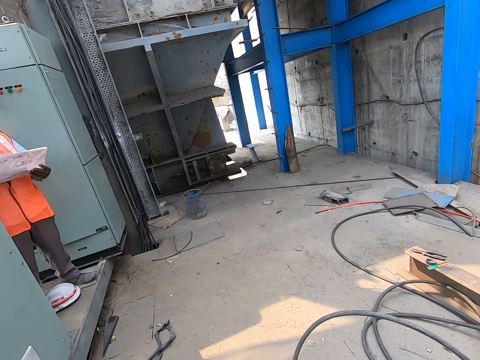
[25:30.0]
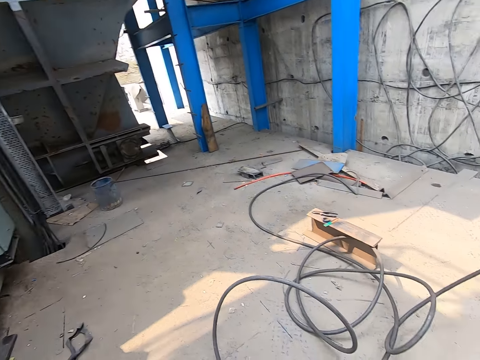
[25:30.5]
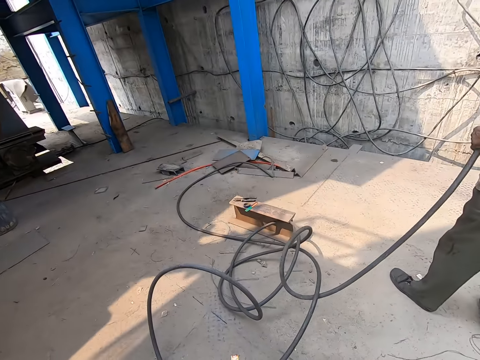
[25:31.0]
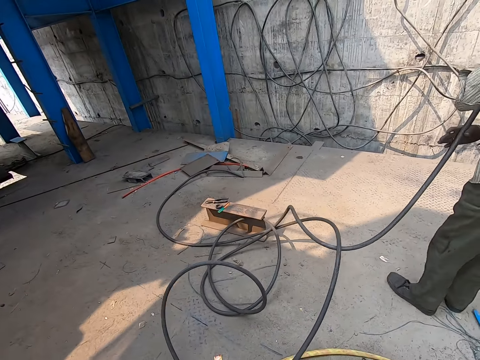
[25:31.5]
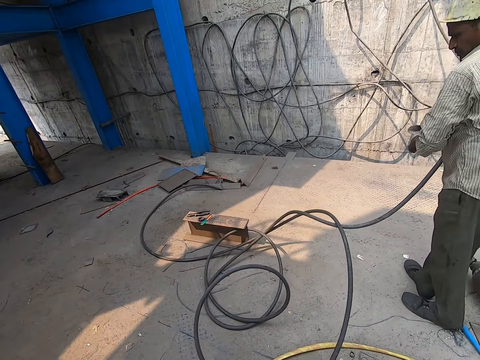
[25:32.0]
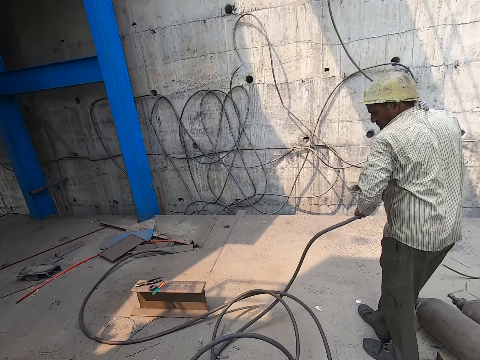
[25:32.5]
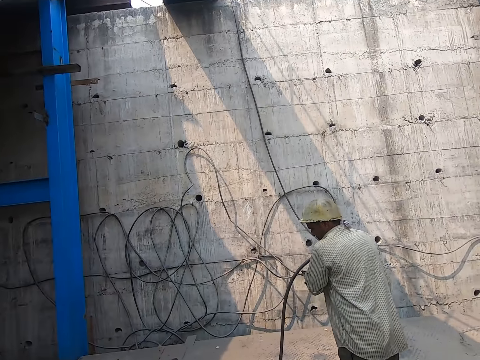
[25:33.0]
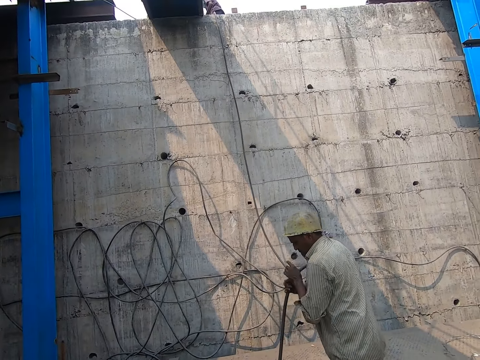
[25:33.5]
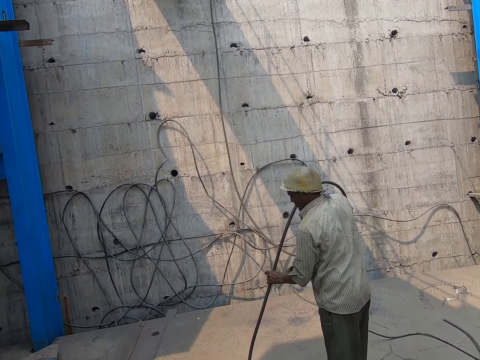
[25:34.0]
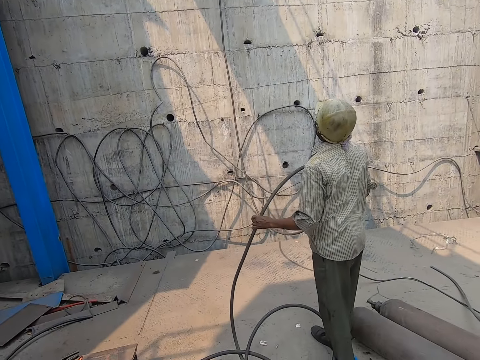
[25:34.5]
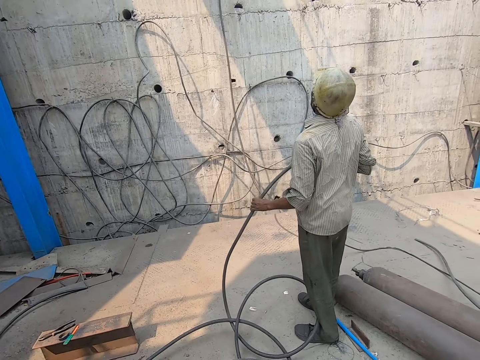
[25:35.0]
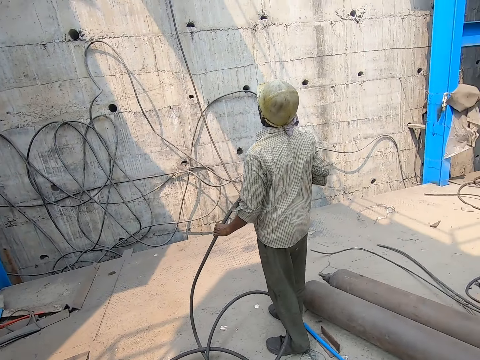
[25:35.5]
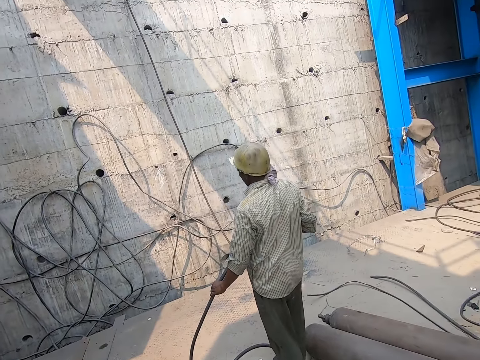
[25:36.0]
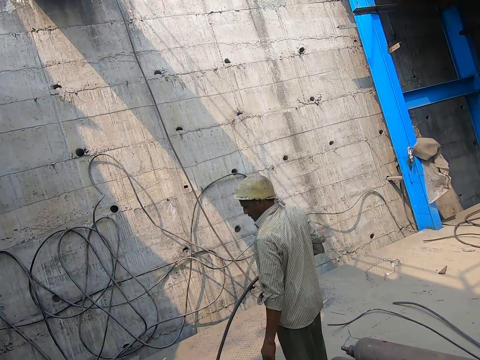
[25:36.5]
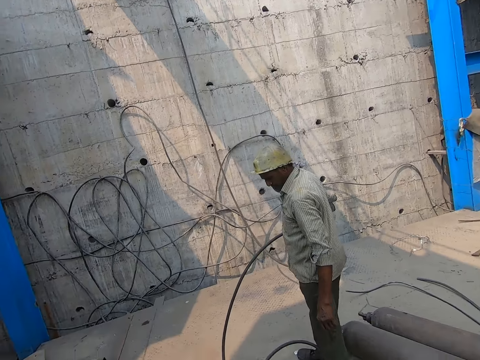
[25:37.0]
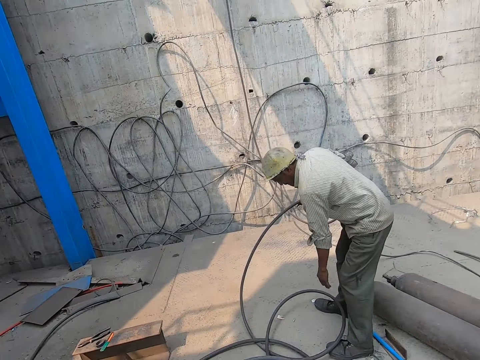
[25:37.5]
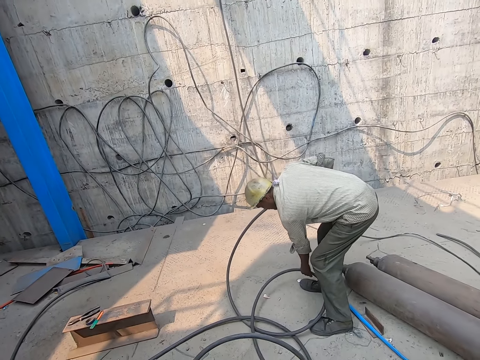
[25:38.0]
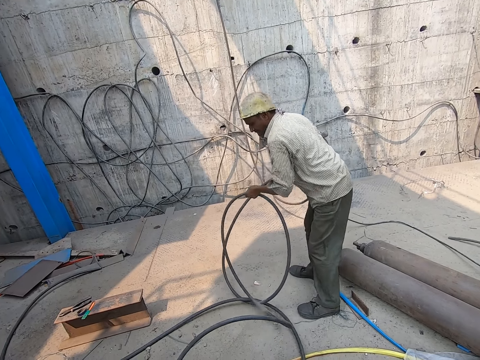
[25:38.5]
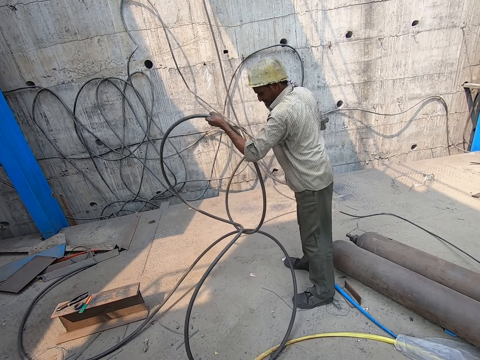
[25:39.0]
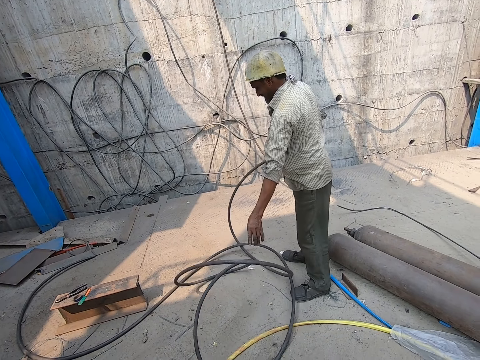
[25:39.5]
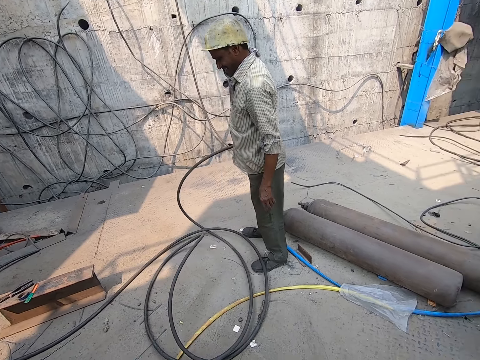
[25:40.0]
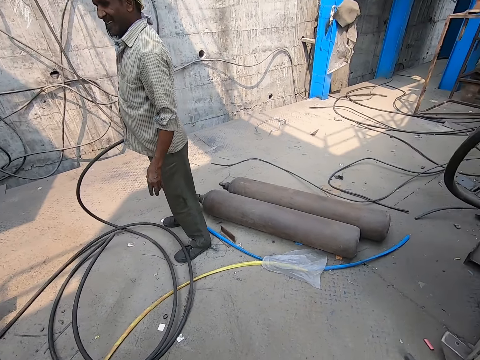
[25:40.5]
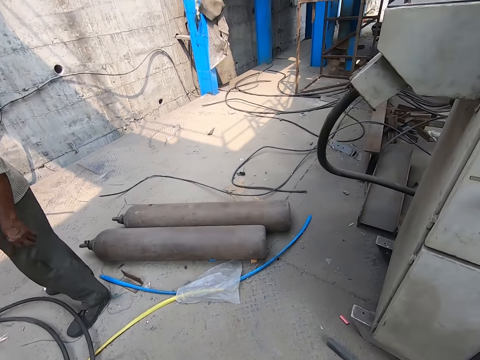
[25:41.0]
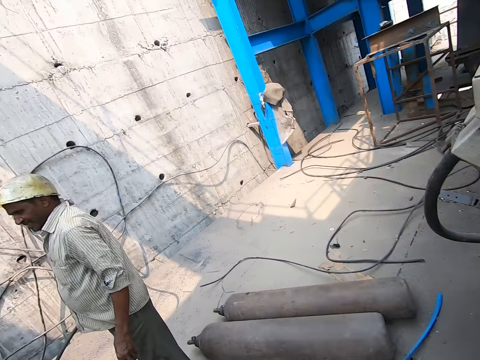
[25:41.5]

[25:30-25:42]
A man moves a cable. The man picks the cable from the ground with his left hand. The man drops the cable on the ground with his left hand.

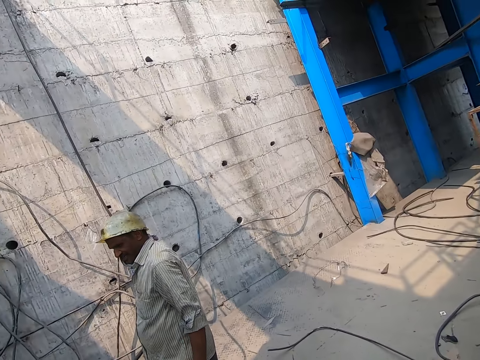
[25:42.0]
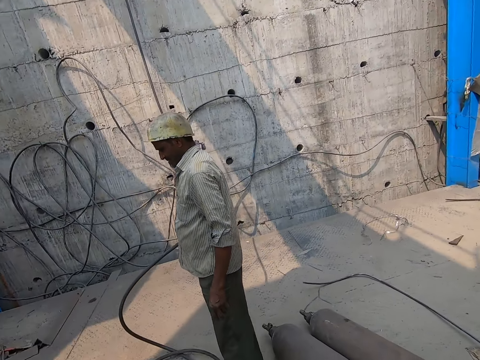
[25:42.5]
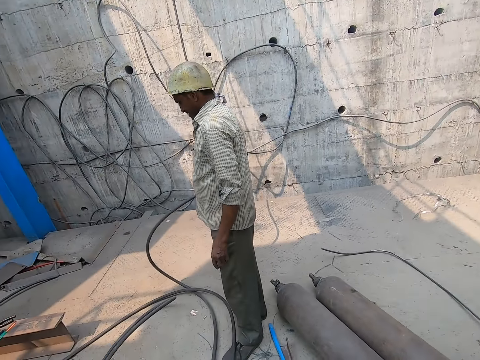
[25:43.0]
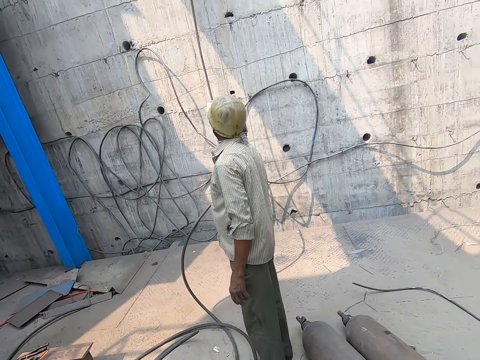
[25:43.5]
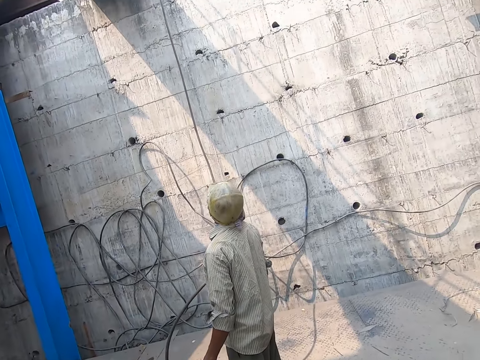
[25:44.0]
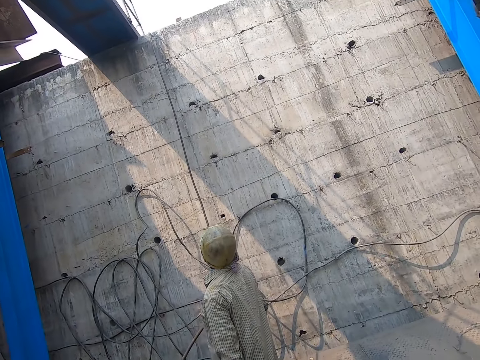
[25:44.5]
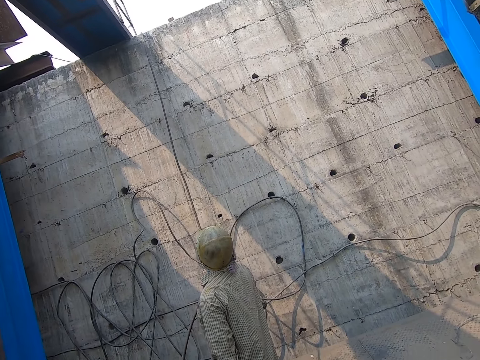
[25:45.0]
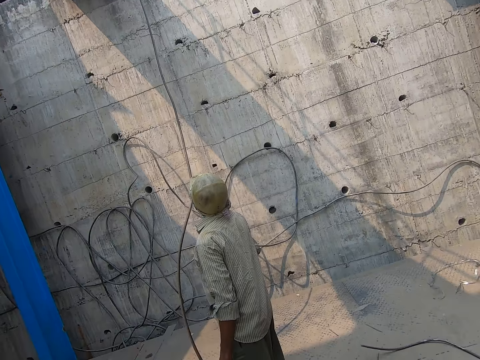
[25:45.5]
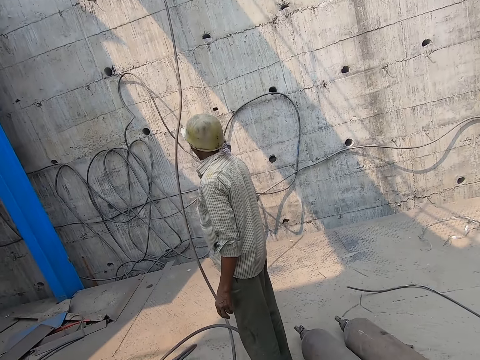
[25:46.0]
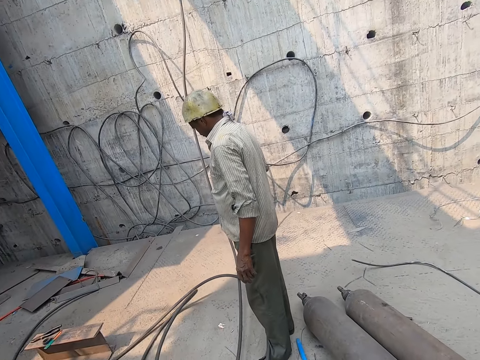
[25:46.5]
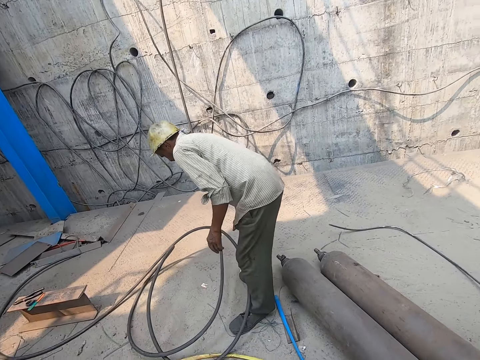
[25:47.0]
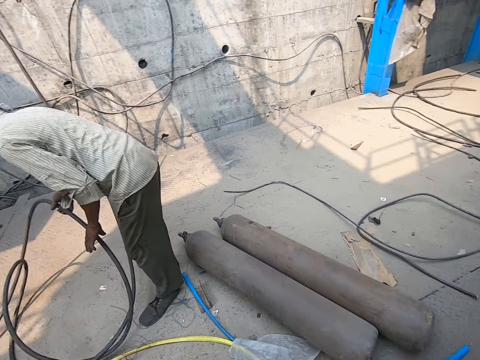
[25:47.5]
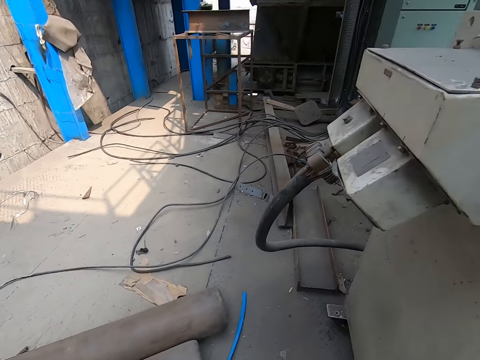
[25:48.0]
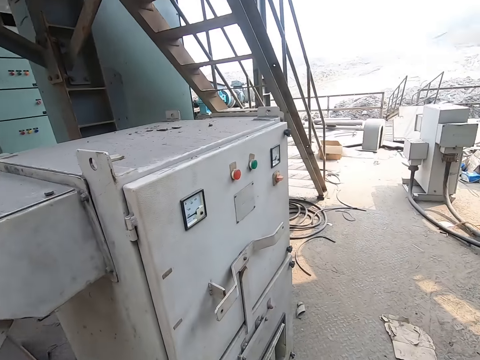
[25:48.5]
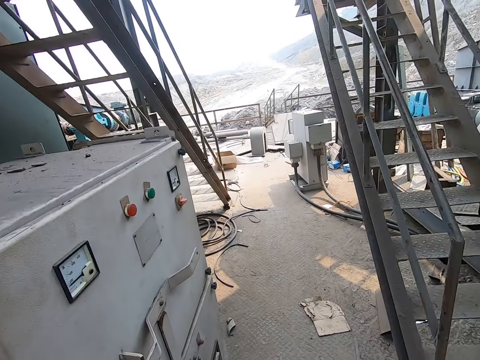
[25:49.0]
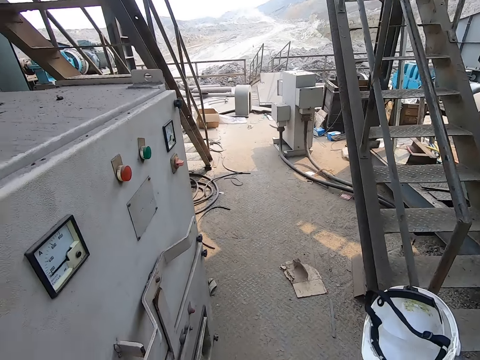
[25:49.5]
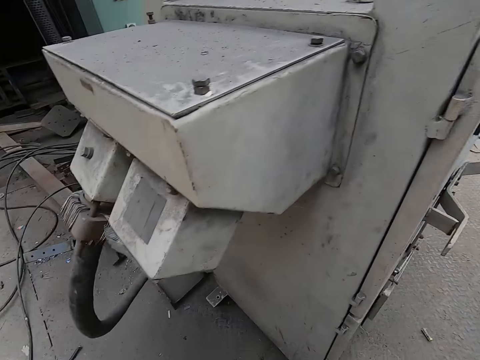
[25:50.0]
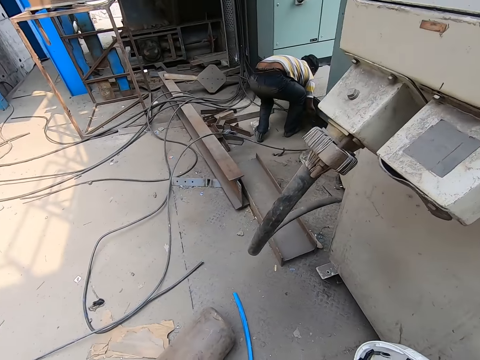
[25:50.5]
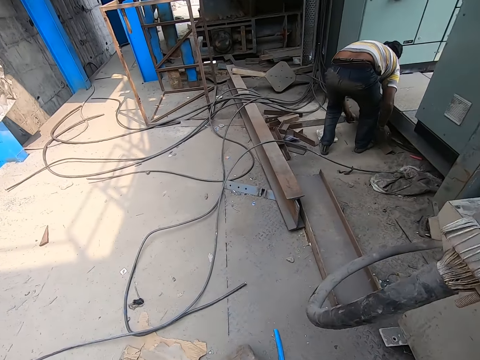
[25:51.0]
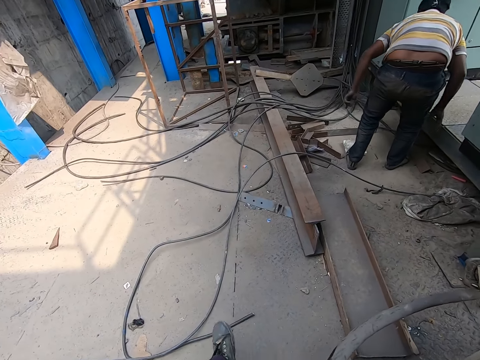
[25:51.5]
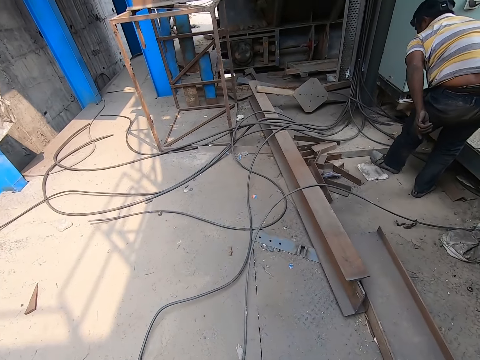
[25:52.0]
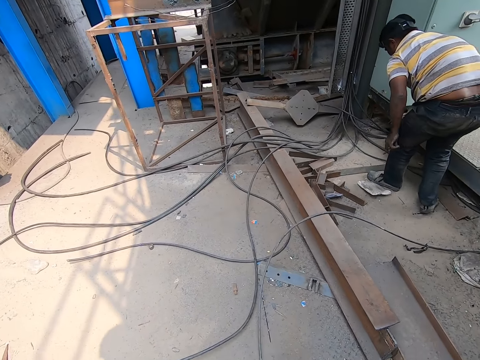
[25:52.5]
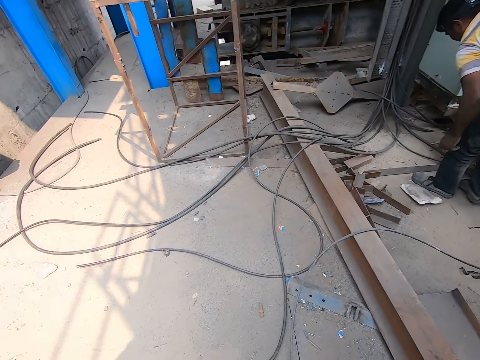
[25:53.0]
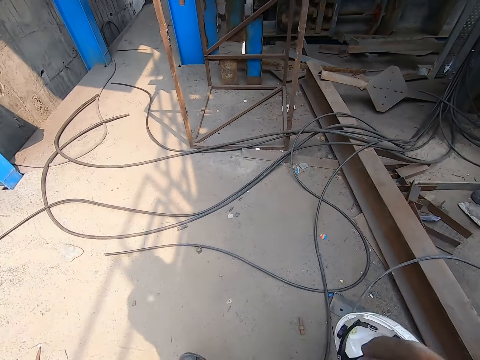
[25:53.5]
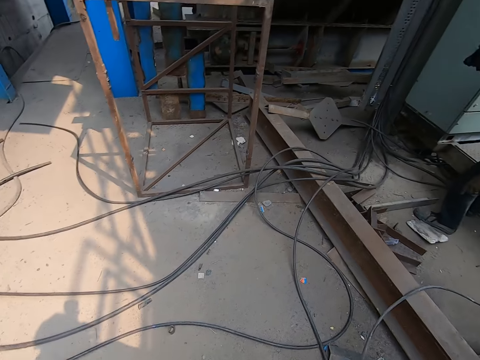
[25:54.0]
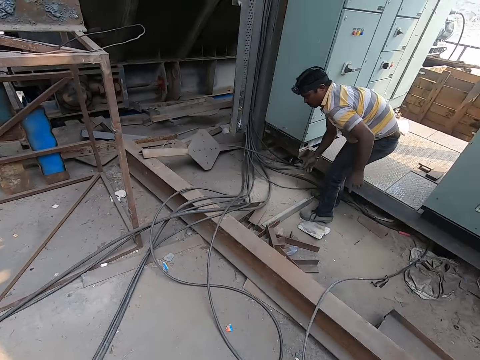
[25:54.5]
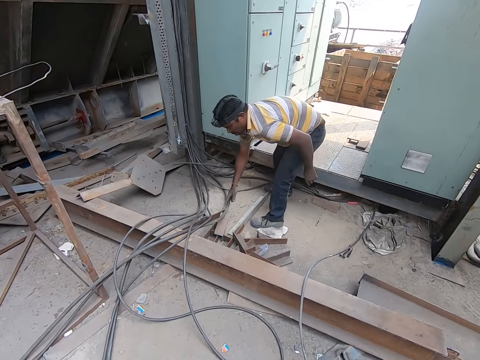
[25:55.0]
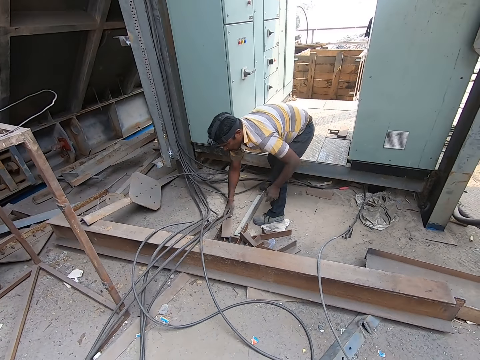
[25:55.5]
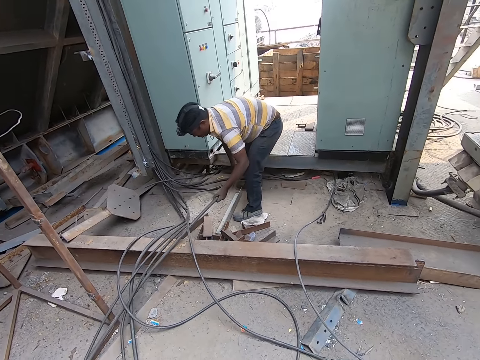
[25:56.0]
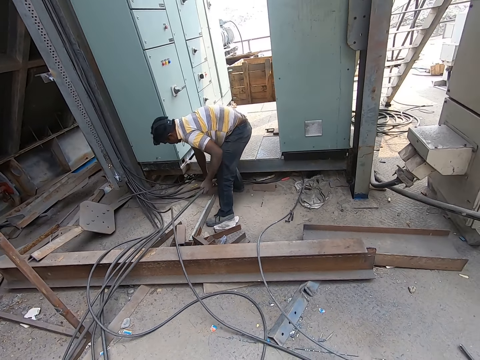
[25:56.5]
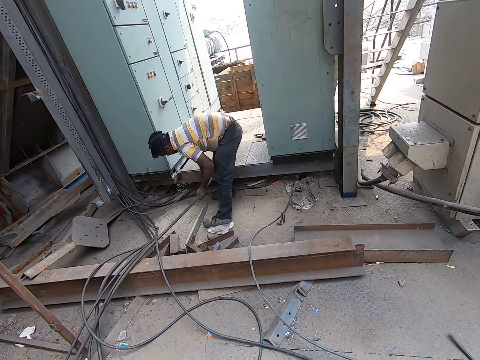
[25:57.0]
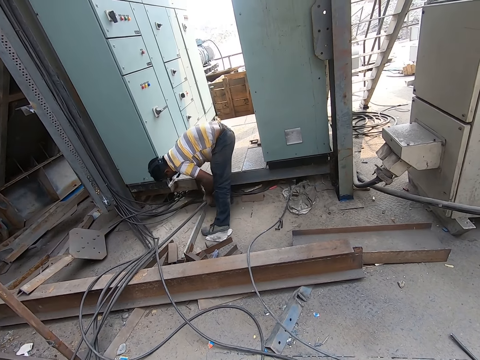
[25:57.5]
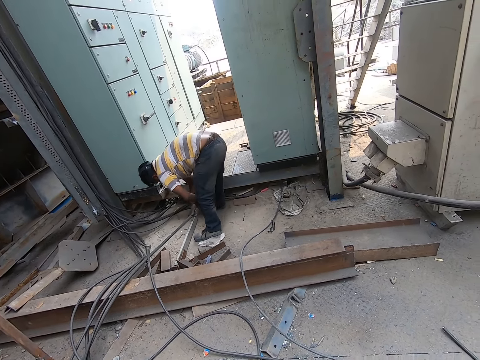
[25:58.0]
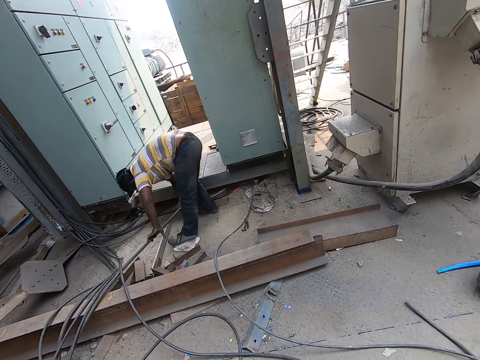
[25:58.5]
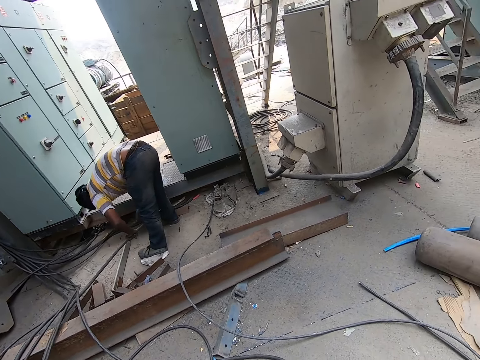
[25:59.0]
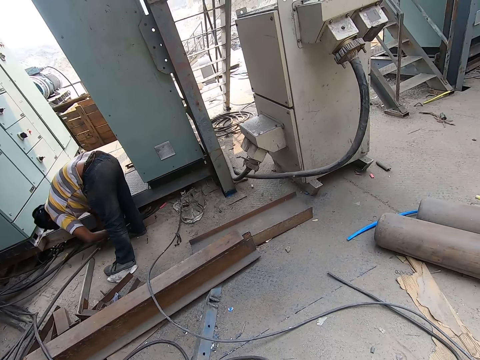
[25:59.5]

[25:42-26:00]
The camera wearer looks around. A man bends. The camera wearer looks around. Another man moves. The other man moves a cable and picks the cables from the ground with both hands.
